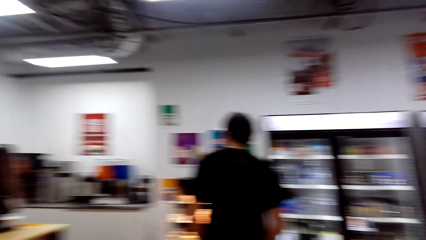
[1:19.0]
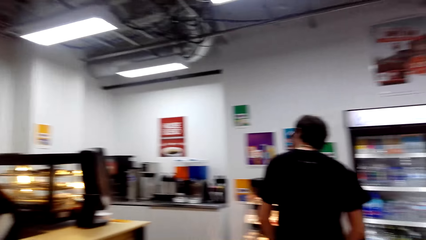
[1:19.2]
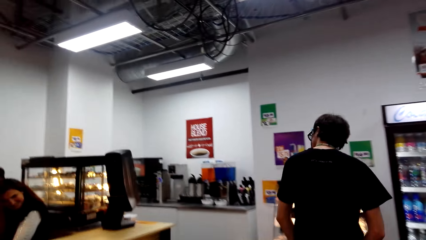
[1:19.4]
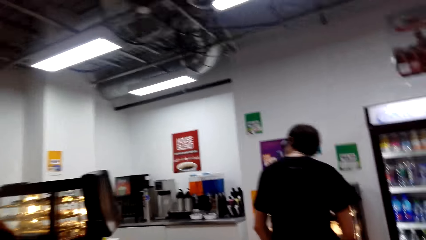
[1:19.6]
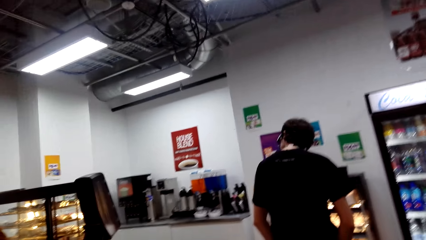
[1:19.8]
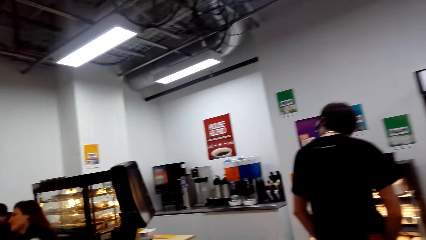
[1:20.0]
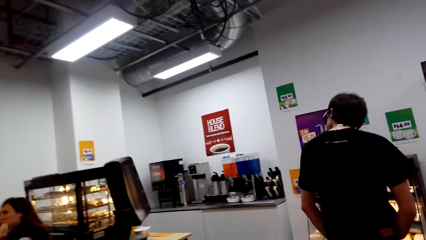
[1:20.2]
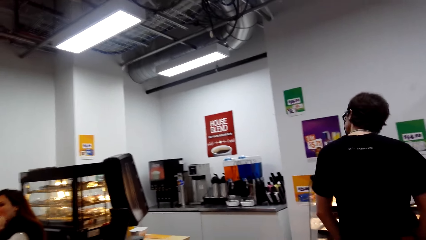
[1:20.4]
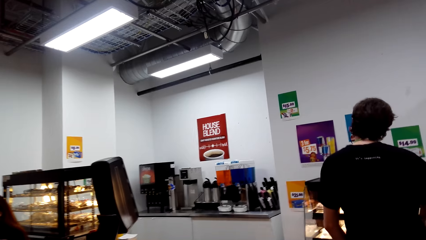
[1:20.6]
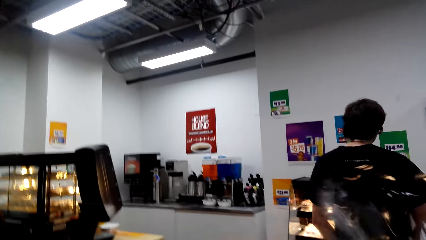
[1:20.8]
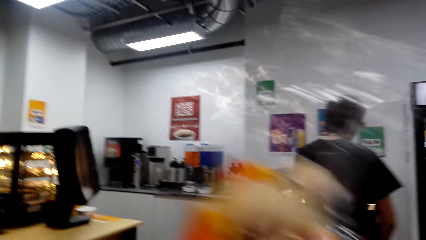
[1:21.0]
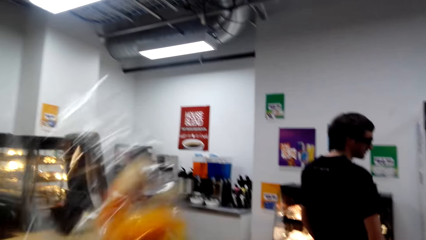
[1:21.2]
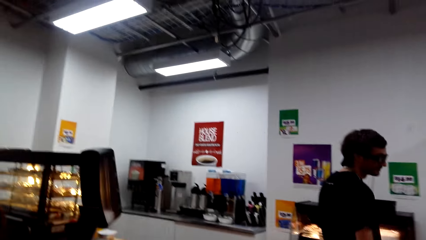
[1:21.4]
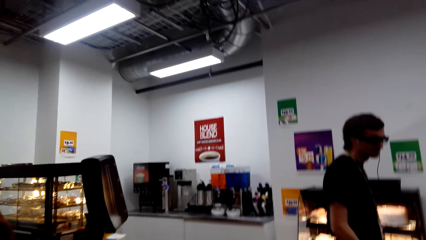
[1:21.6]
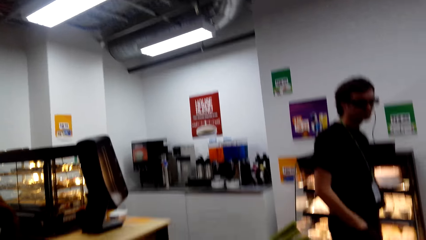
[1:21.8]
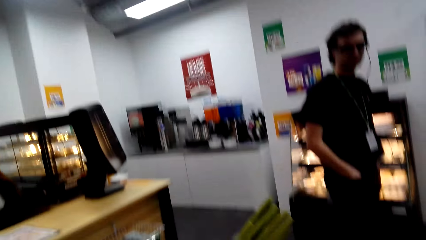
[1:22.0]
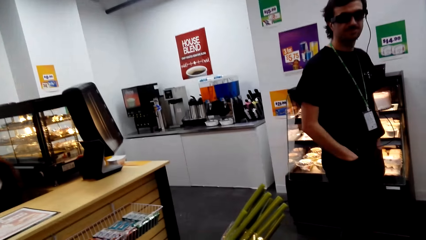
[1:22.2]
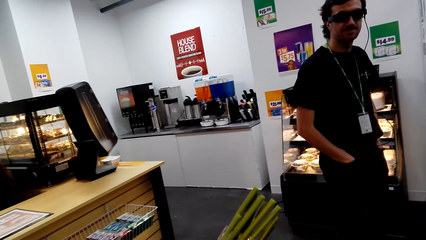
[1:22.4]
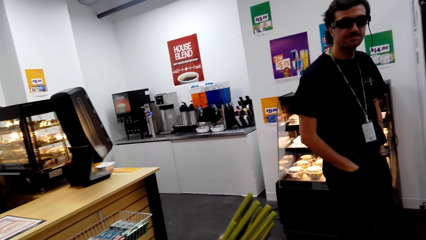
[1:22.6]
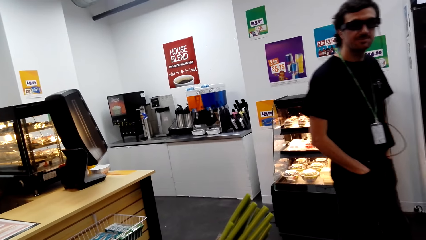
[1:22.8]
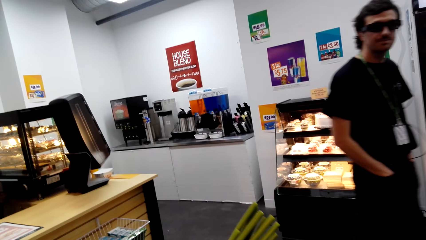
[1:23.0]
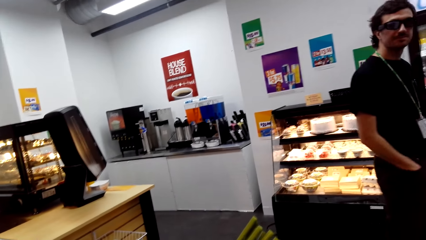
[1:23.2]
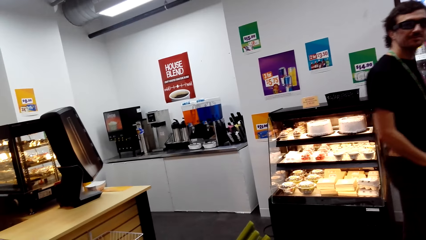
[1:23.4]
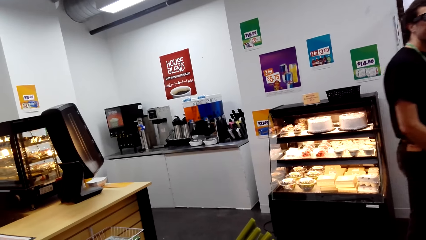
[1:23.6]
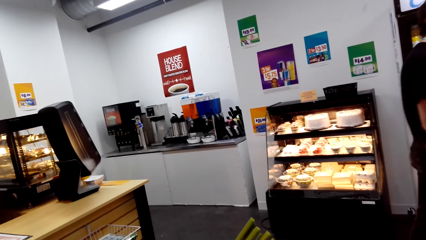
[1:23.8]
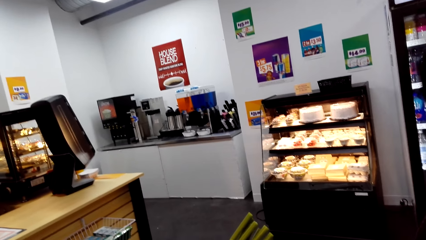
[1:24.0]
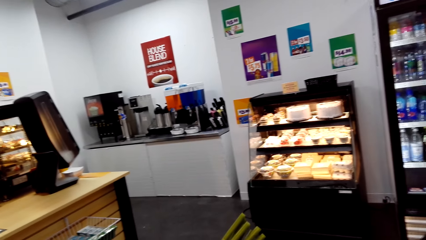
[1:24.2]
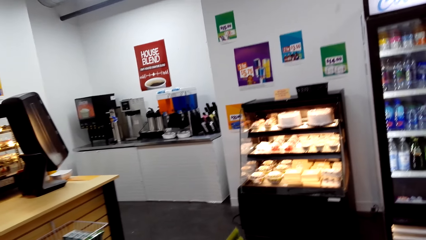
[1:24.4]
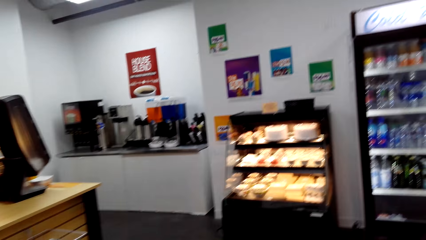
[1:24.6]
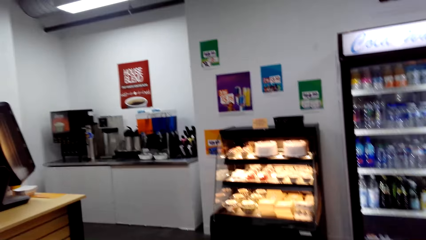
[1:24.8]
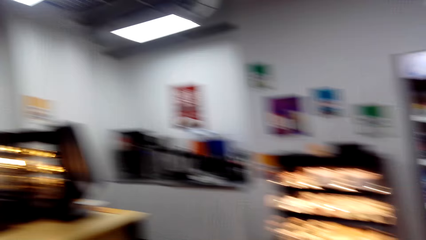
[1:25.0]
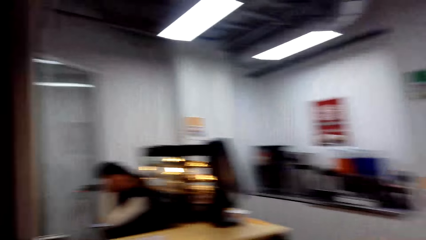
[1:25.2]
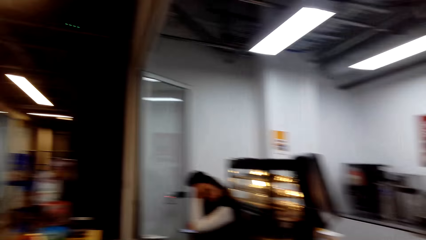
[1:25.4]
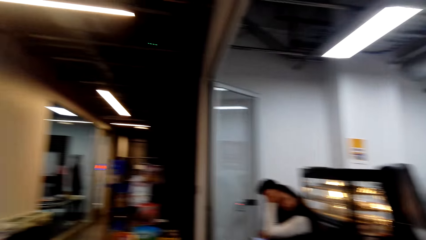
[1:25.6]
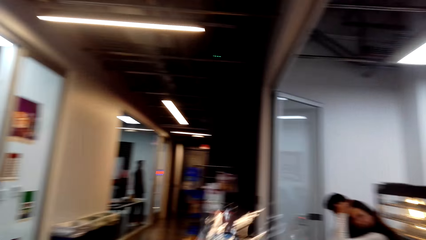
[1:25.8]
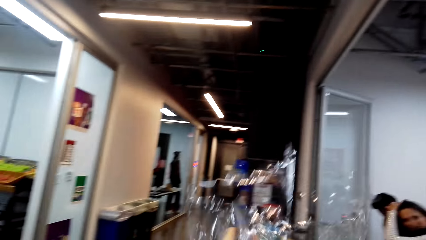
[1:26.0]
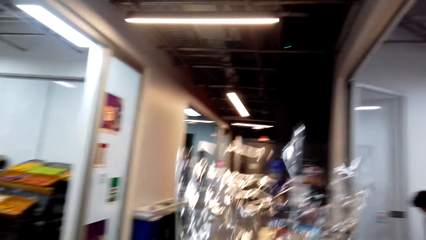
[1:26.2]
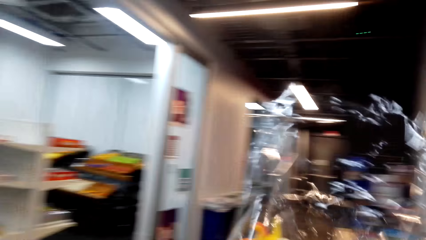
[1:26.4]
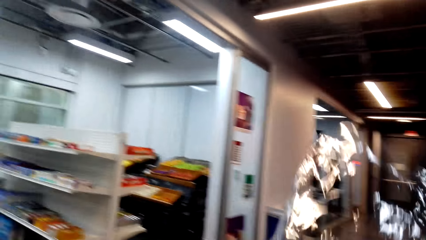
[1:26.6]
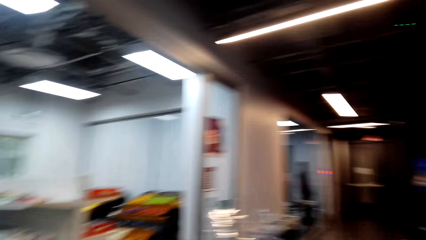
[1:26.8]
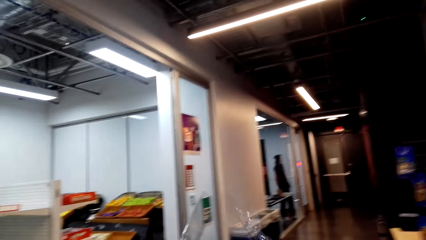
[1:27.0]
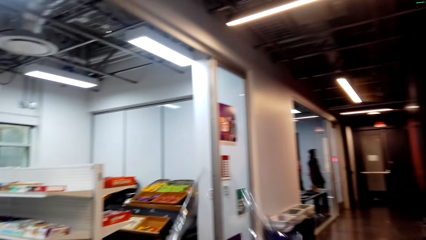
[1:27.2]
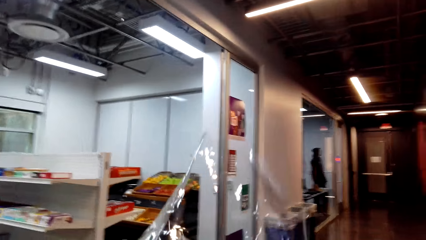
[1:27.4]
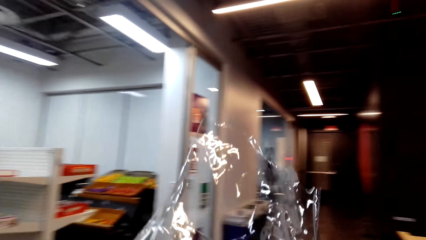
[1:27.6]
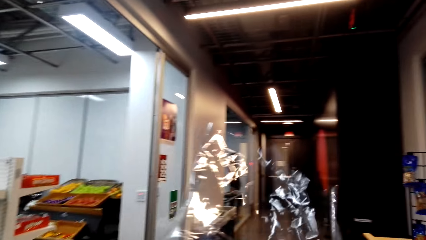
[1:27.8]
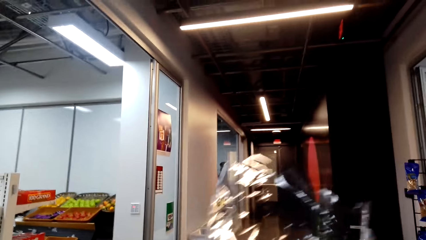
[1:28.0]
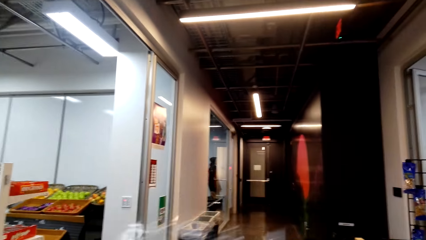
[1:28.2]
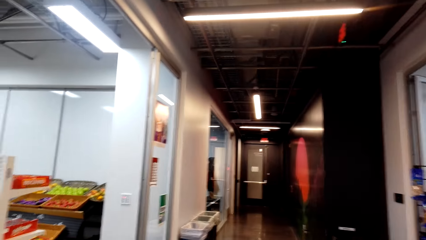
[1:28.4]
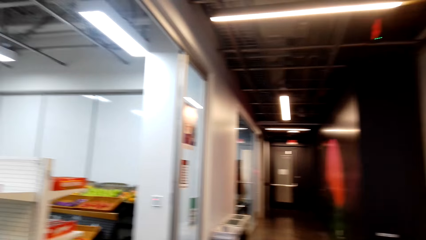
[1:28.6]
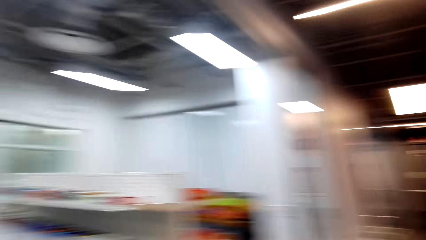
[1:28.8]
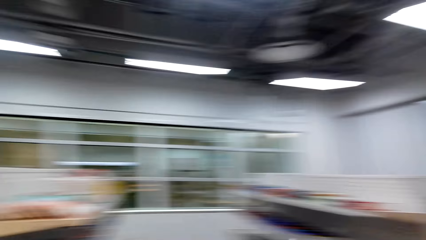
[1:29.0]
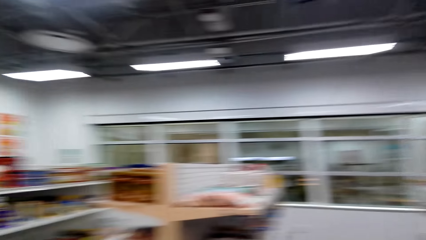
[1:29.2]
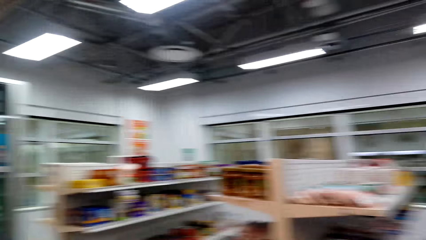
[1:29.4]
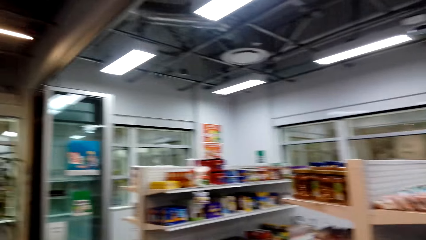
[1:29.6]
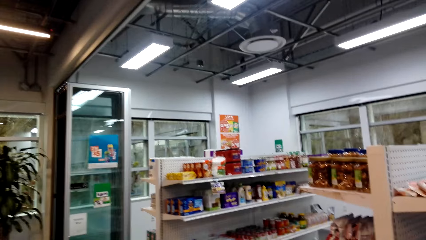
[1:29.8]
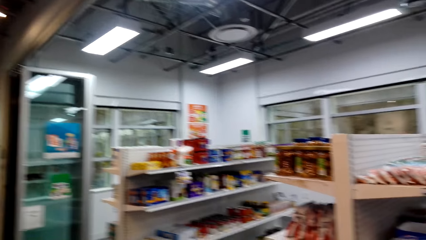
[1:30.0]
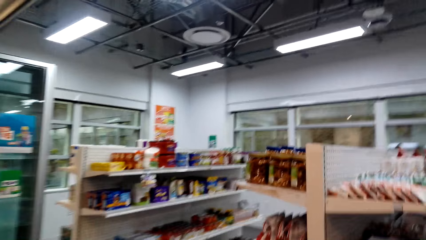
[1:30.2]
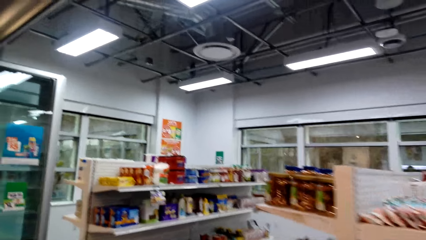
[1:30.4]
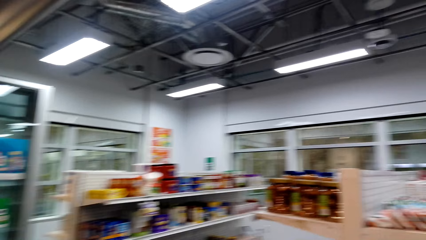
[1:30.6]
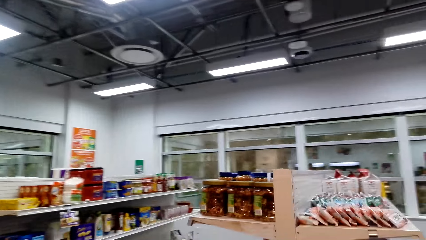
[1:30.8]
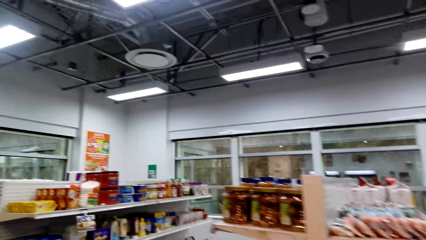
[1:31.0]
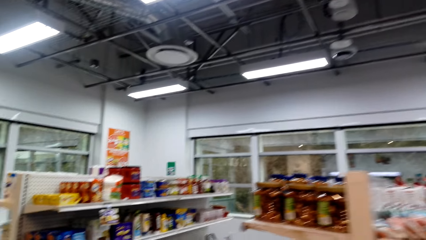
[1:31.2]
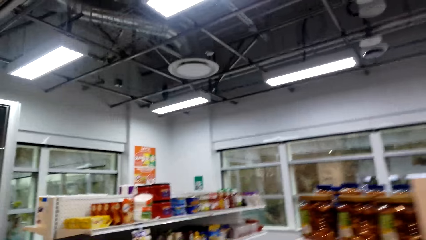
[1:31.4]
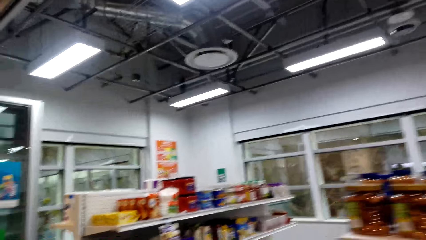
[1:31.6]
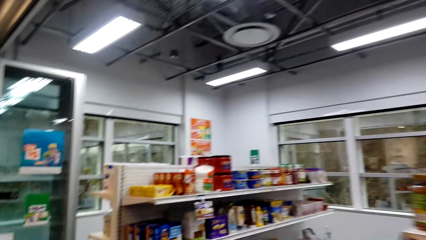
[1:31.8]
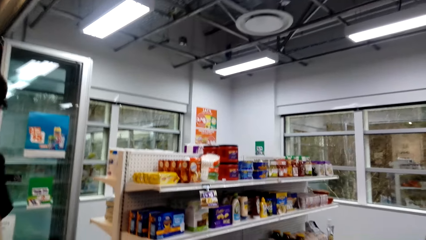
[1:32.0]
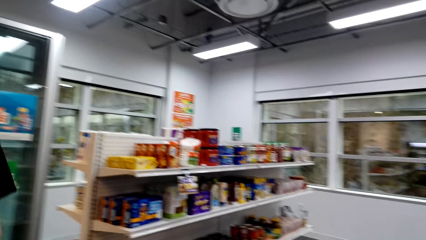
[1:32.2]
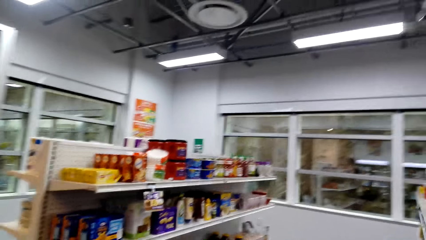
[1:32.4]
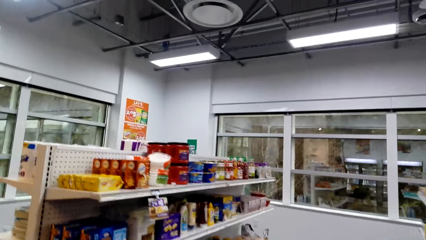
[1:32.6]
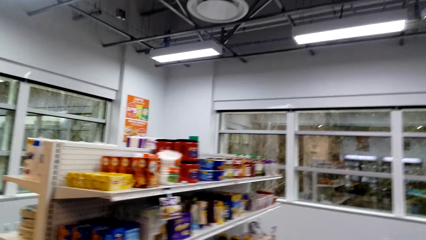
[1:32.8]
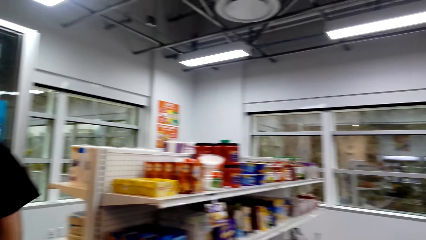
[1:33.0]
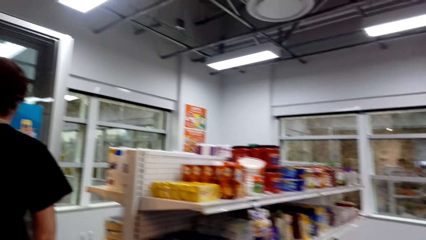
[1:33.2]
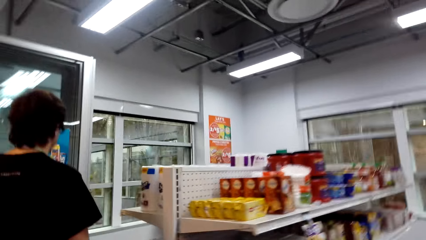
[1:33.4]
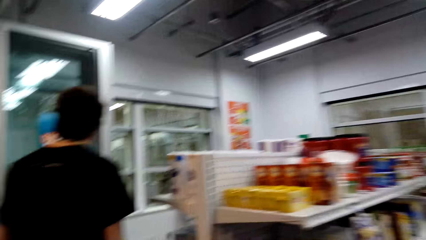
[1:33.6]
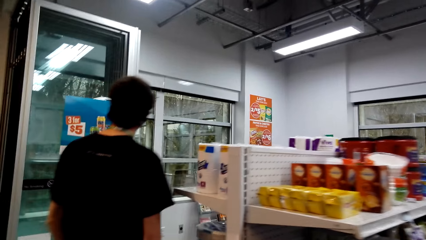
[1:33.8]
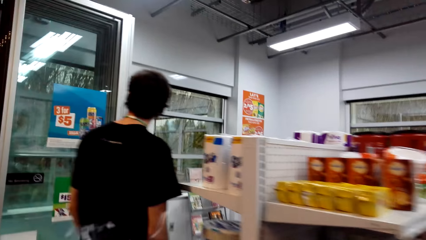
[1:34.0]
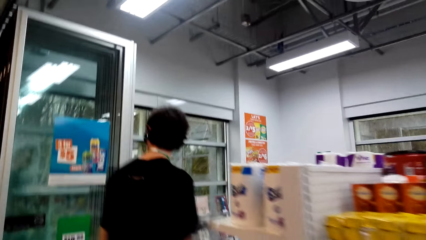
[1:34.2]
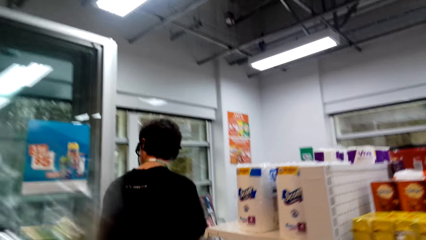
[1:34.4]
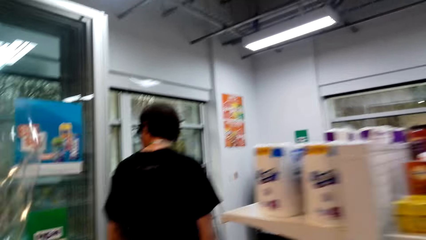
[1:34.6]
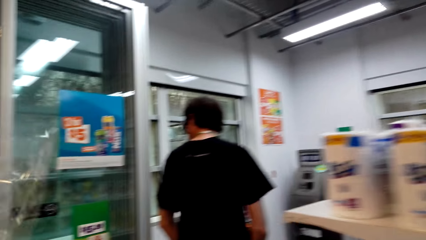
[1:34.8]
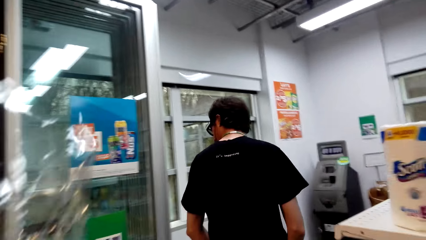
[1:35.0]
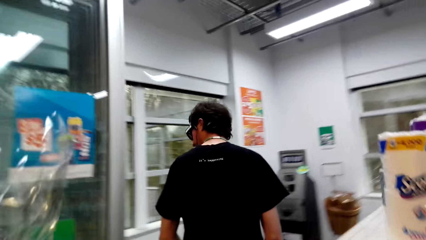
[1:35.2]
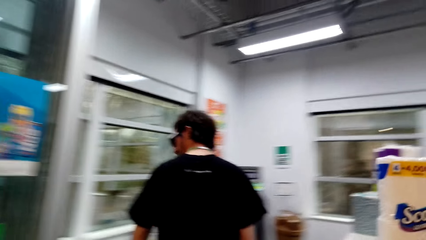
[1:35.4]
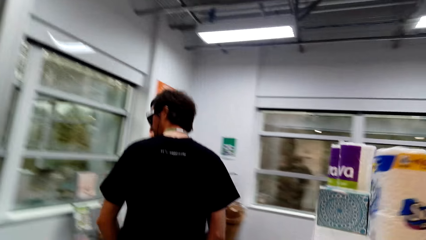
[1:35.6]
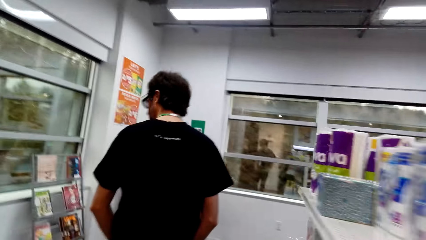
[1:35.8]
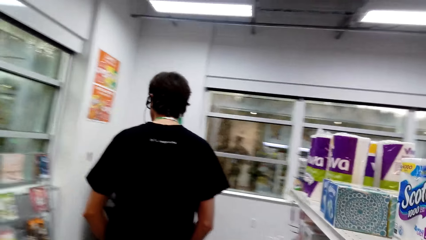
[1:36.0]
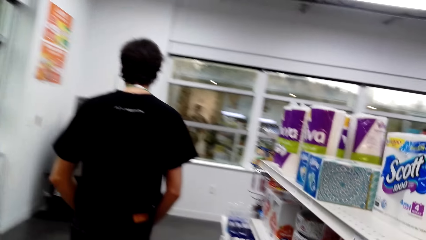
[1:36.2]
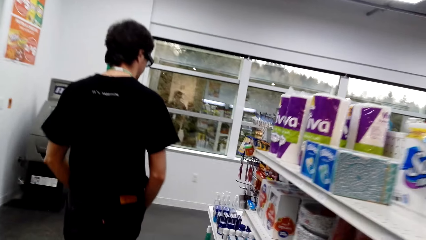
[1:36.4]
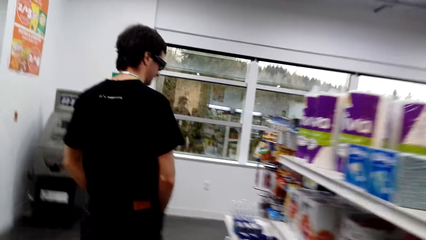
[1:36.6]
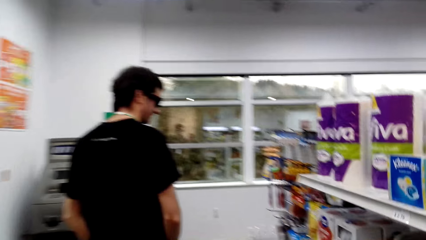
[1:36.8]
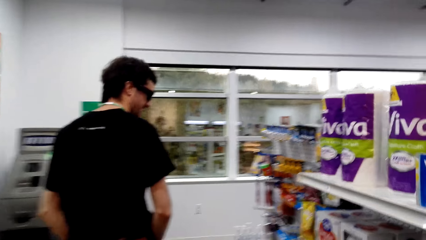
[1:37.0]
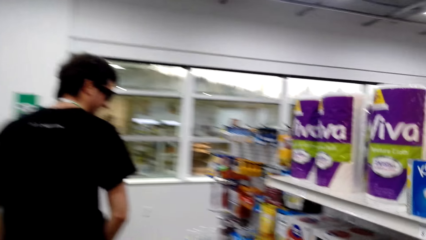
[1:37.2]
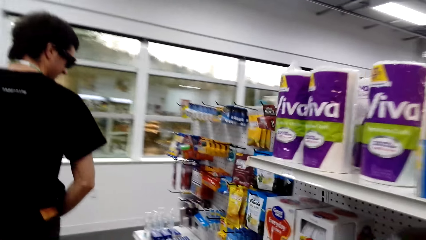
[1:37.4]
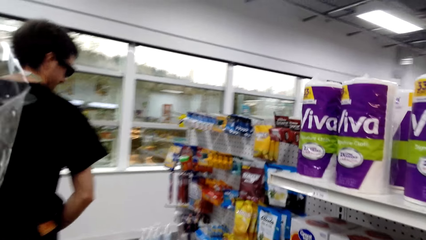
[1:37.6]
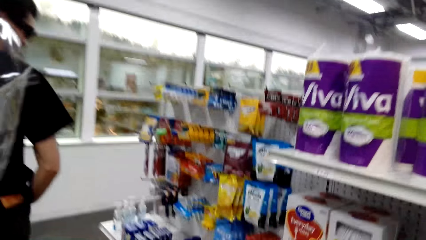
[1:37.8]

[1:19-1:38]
The camera wearer looks around and looks at the flowers. A man steps forward. The camera wearer looks around, looks at the flowers, looks around and steps forward. The man steps forward.
